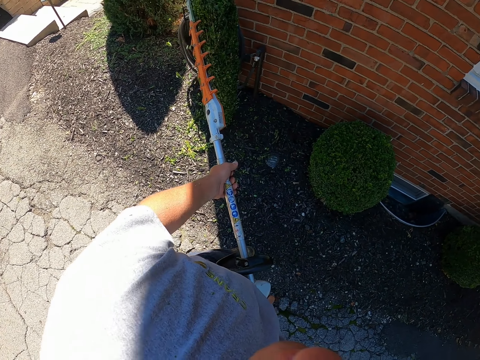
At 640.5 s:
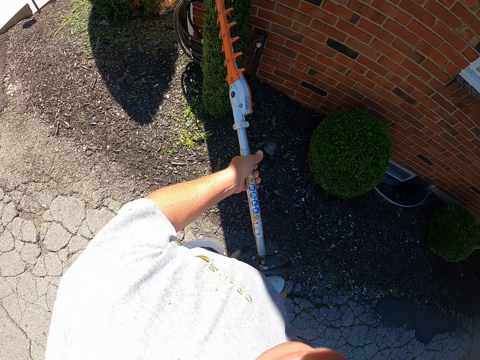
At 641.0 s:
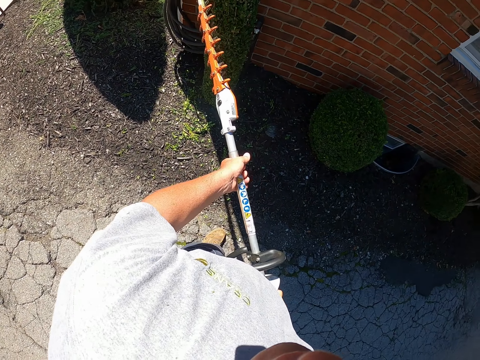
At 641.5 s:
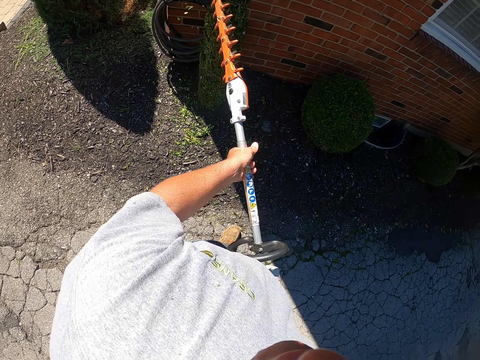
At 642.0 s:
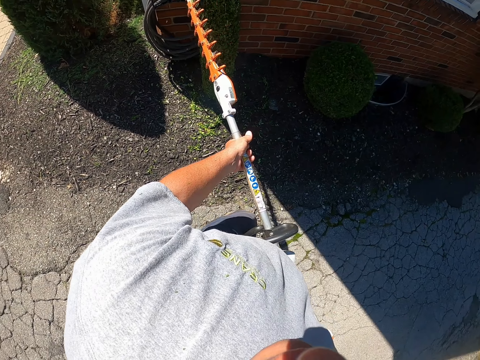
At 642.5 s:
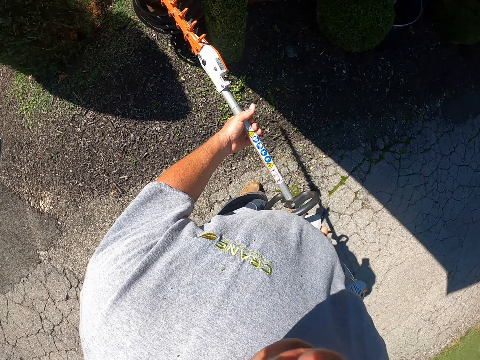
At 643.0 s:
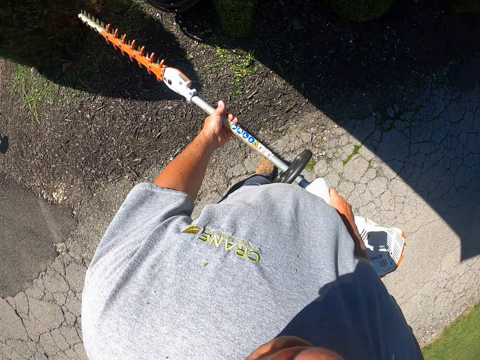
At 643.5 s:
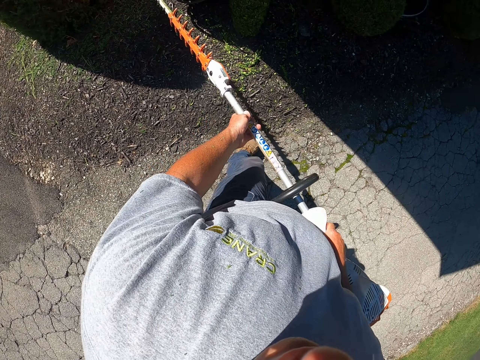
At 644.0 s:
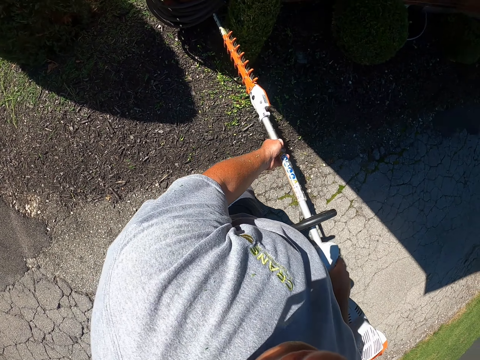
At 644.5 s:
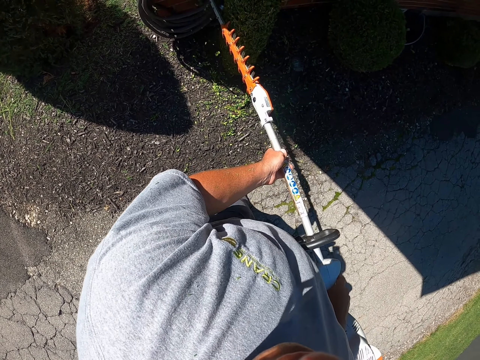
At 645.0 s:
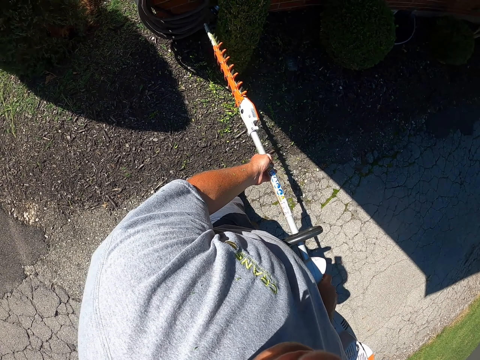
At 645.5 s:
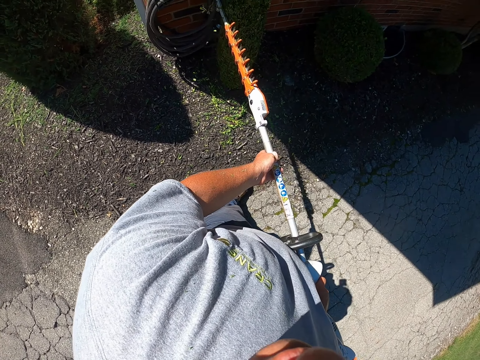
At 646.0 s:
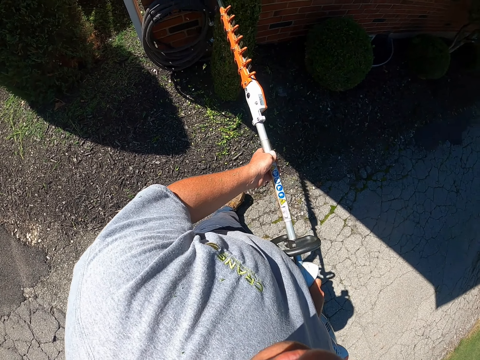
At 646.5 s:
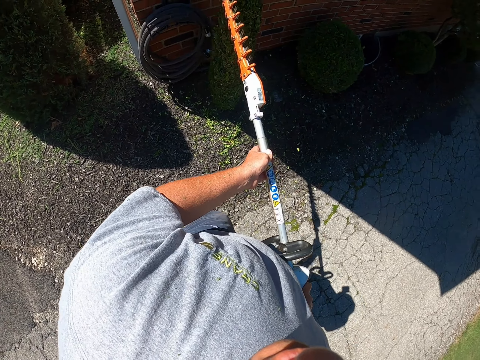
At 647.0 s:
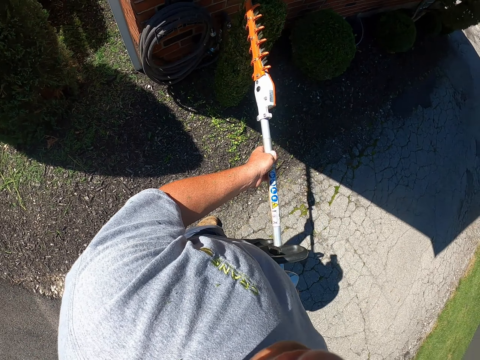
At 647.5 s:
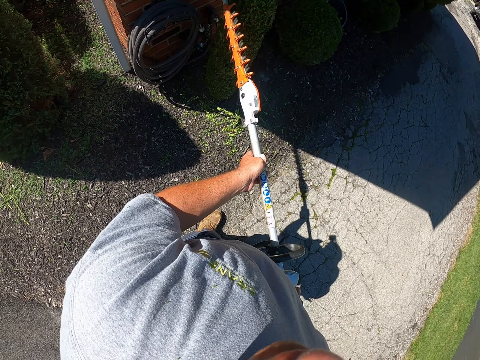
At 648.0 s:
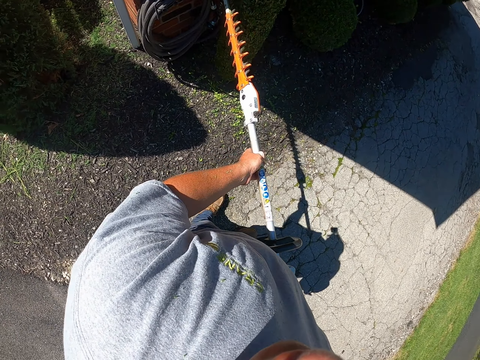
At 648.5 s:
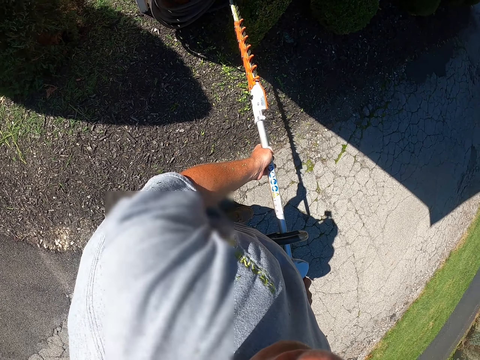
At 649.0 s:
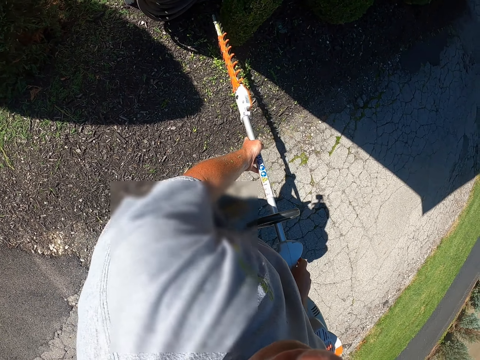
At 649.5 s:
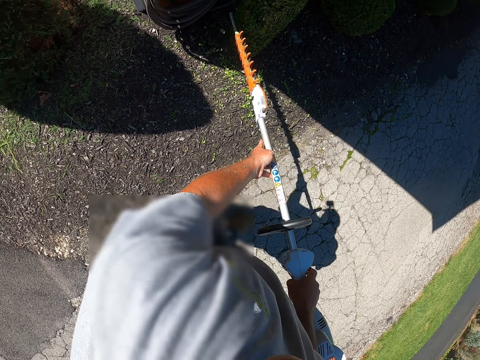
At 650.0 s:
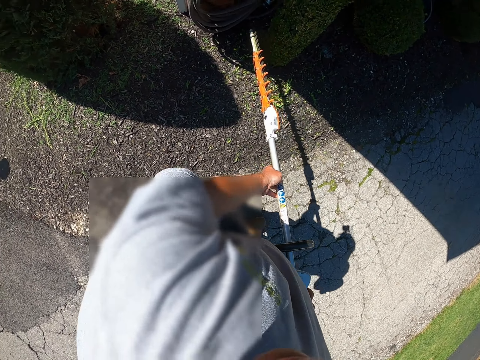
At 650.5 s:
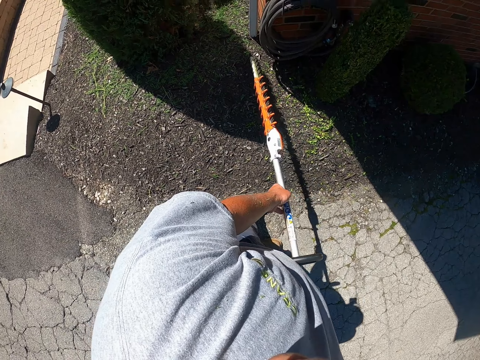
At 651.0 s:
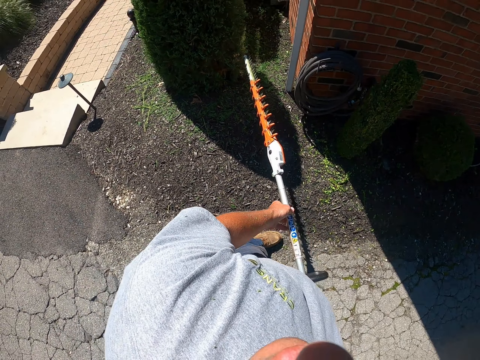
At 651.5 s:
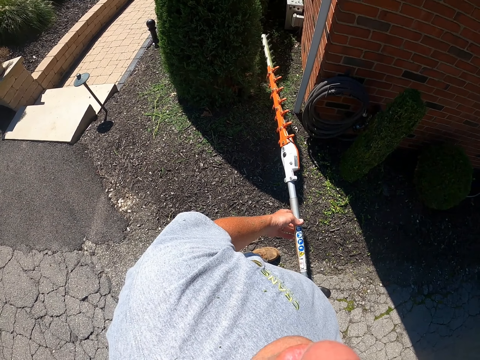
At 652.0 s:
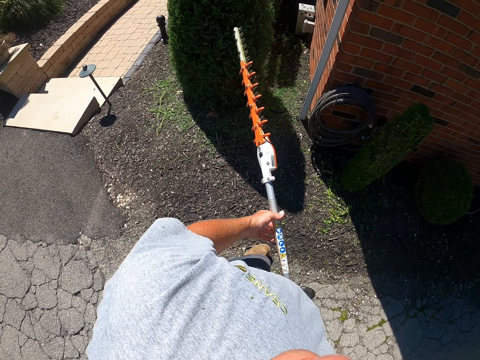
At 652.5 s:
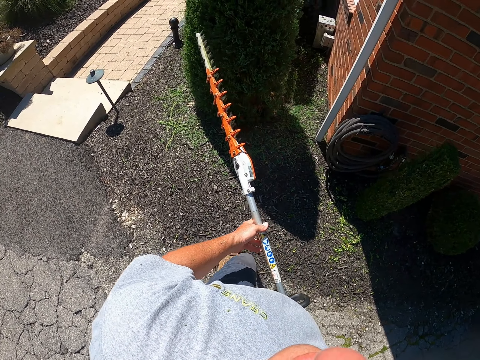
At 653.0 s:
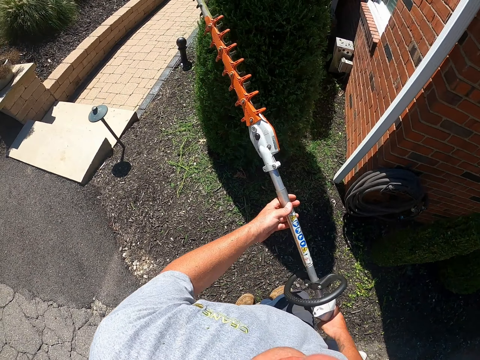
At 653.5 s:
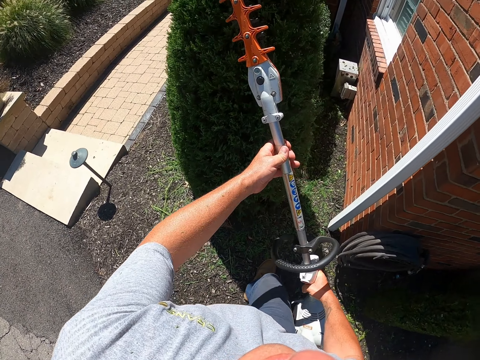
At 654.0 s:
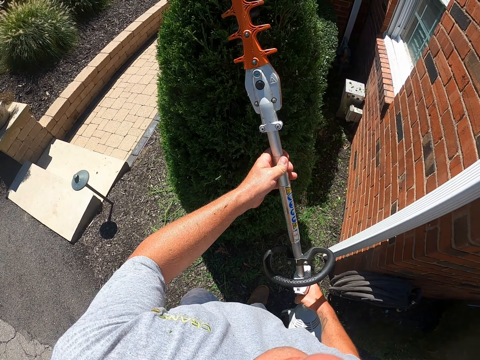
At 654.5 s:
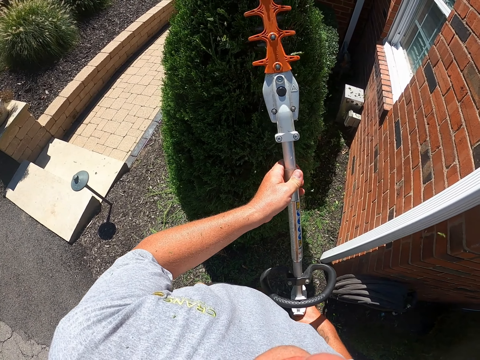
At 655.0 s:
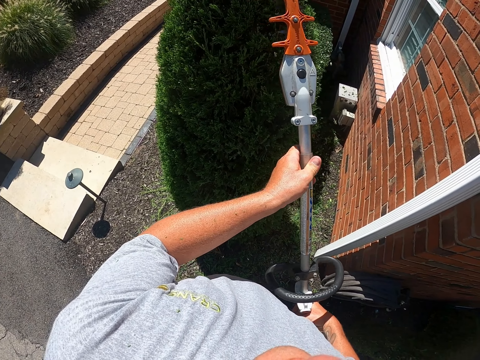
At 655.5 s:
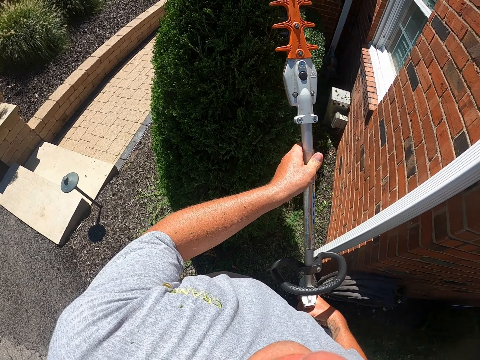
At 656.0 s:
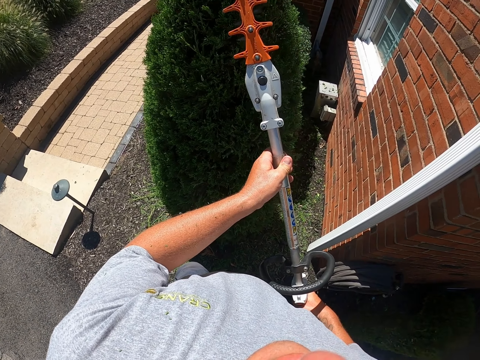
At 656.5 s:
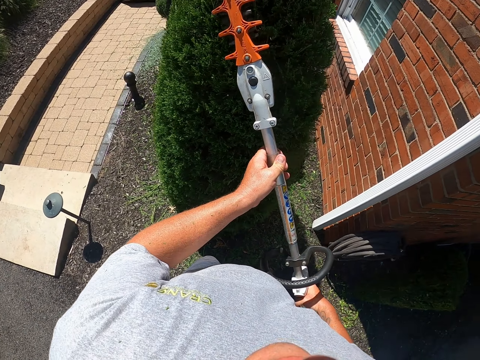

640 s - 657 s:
The camera wearer stops trimming. They trim a flower bed. They stop trimming. They stand on the driveway. They trim the tree shrub with a hedge trimmer.

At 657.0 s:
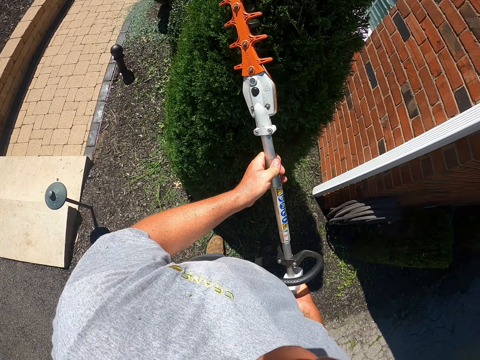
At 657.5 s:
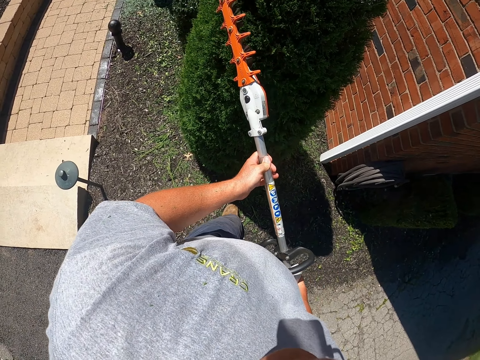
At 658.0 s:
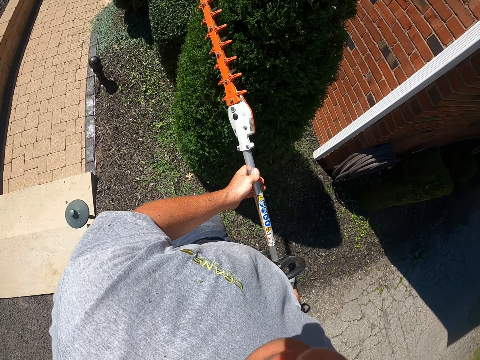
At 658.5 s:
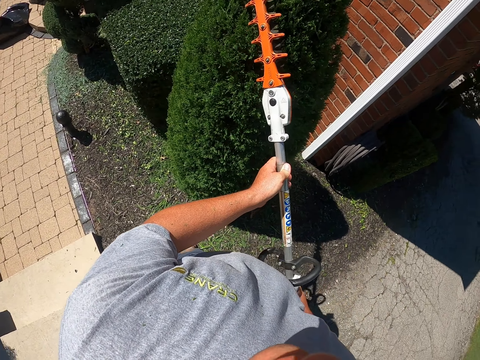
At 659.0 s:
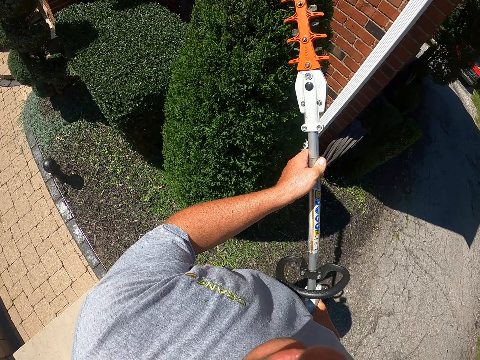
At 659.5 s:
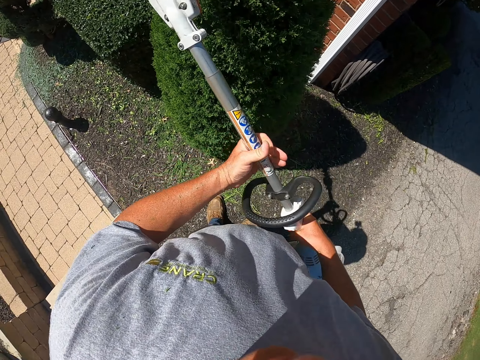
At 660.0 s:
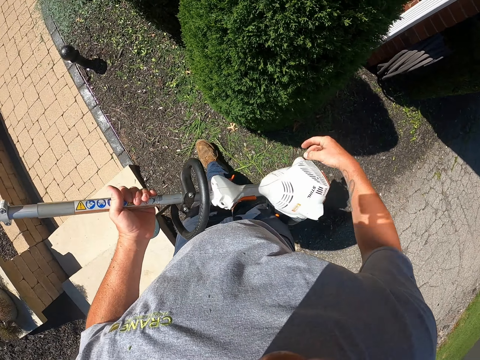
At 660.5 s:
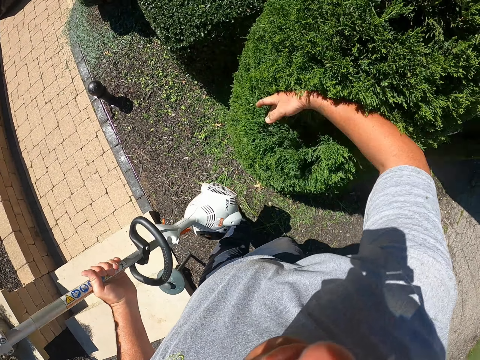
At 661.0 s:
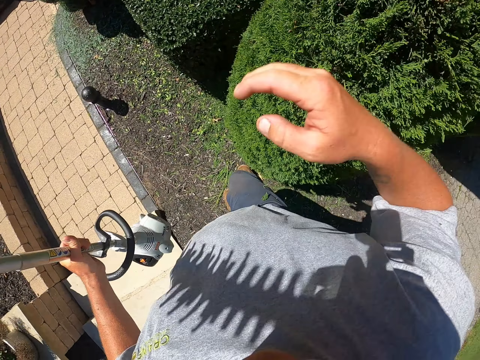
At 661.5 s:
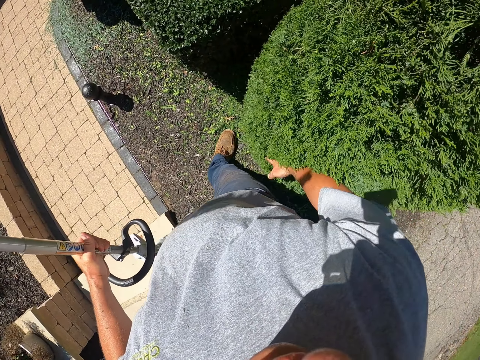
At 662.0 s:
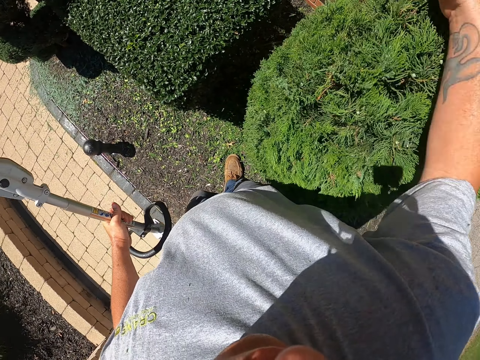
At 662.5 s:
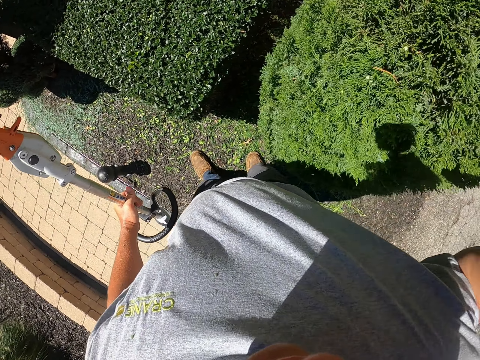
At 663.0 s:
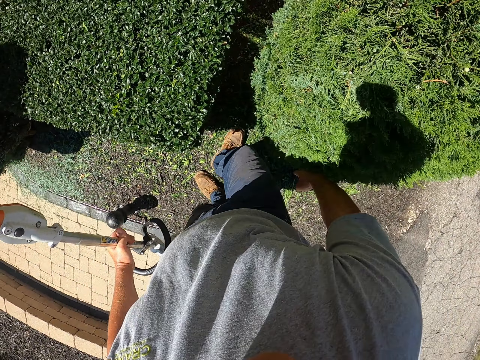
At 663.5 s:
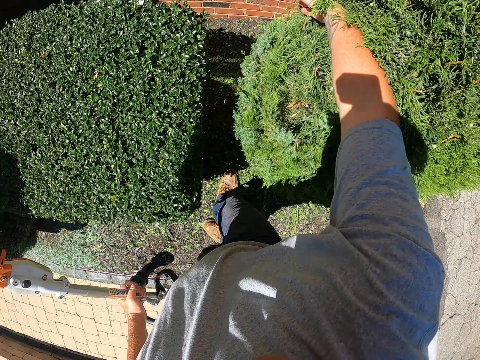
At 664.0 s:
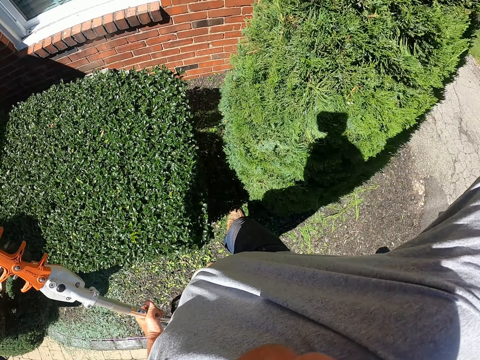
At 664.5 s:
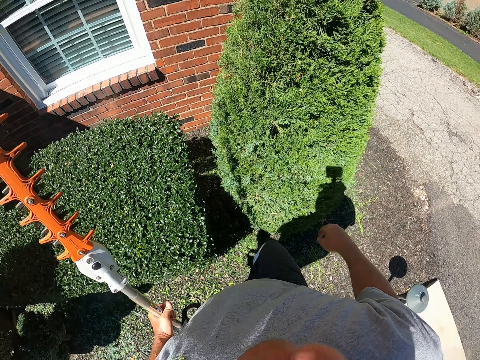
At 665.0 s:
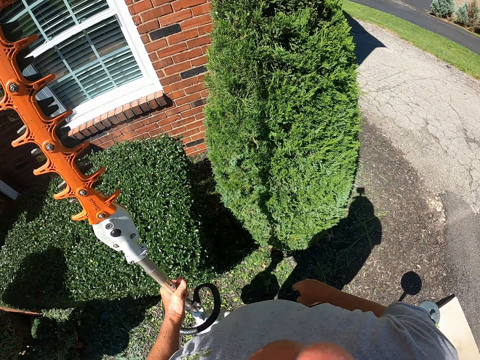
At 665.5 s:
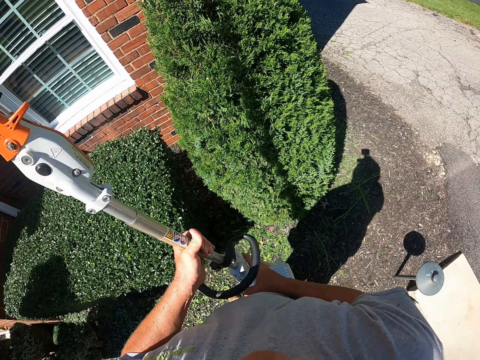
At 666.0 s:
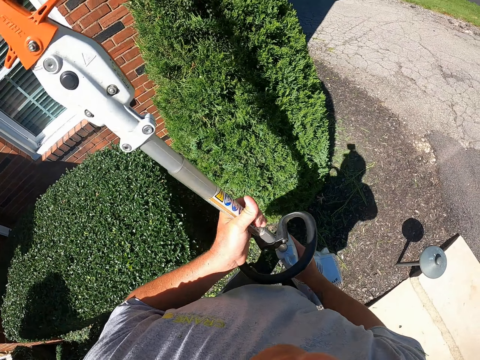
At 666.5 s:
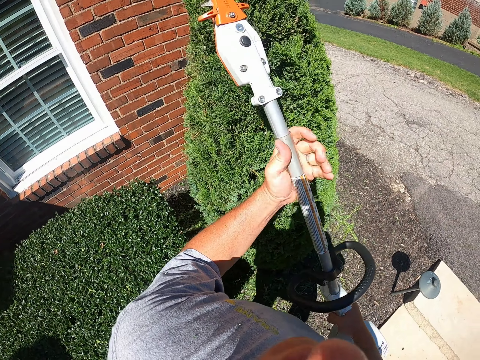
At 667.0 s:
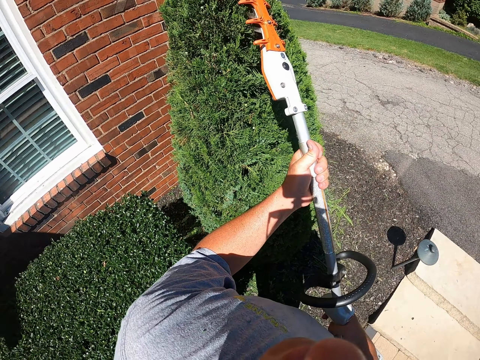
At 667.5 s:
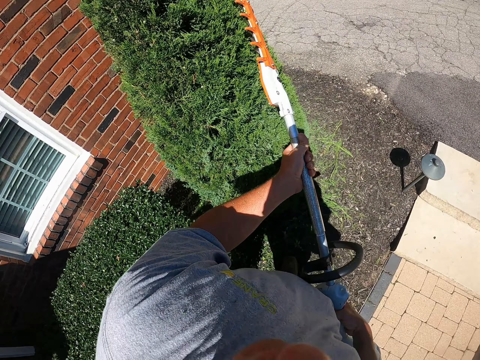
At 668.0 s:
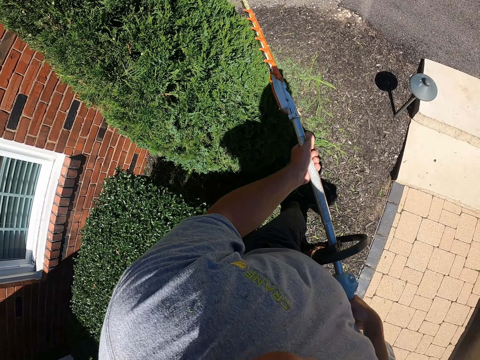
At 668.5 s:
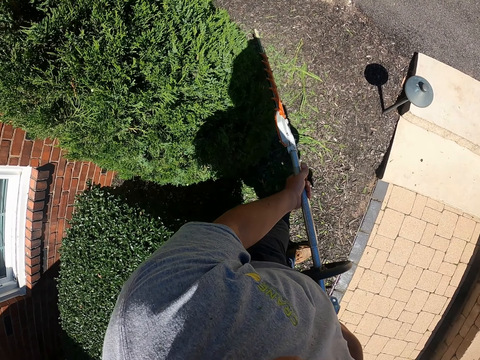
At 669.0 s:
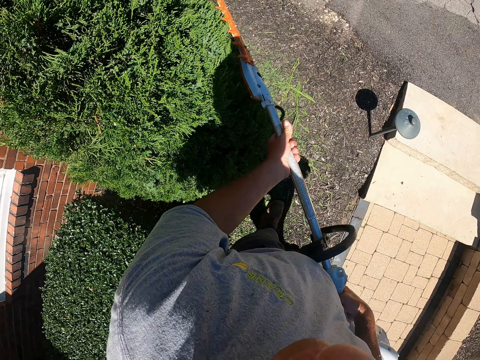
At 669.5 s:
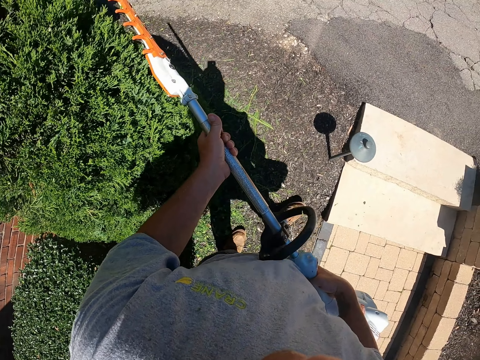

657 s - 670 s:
The camera wearer turns around. He shakes the tree with his right hand. He touches a flower bed. He trims the tree shrub with a hedge trimmer.
